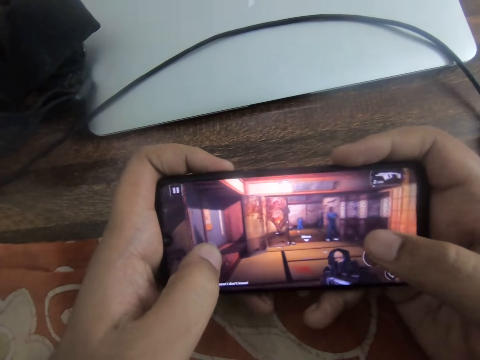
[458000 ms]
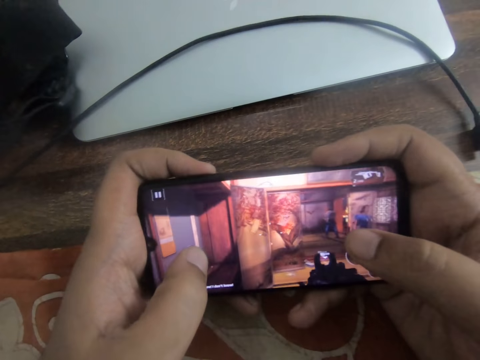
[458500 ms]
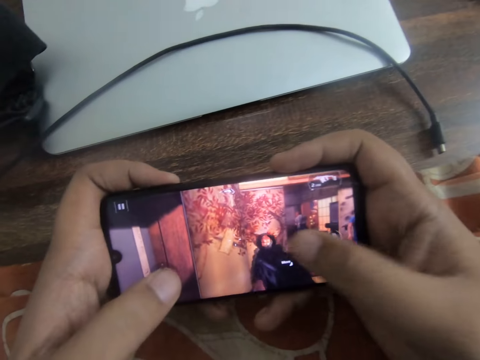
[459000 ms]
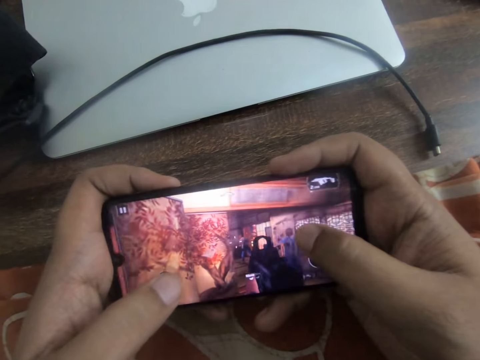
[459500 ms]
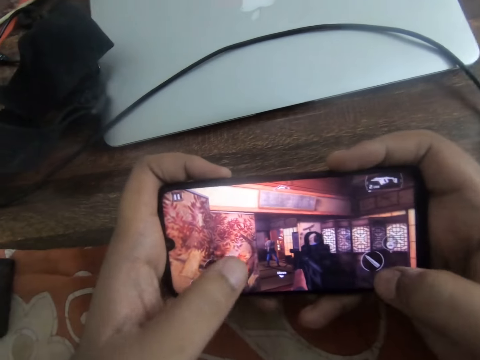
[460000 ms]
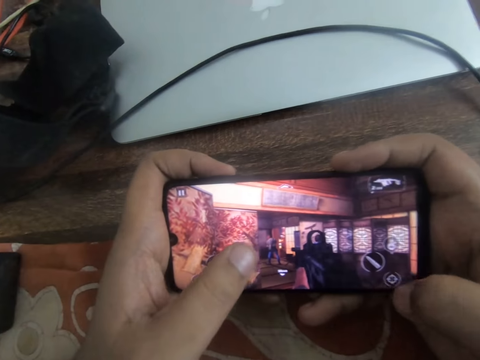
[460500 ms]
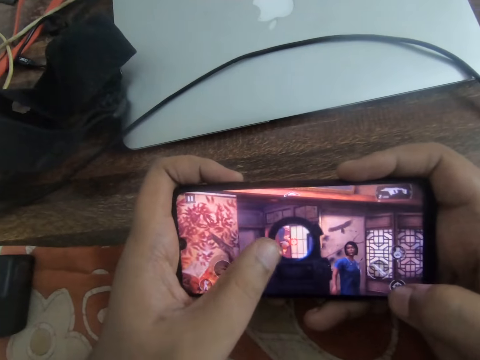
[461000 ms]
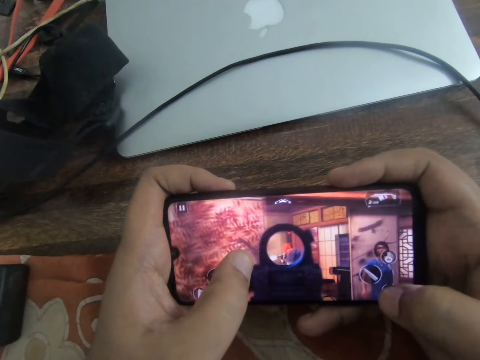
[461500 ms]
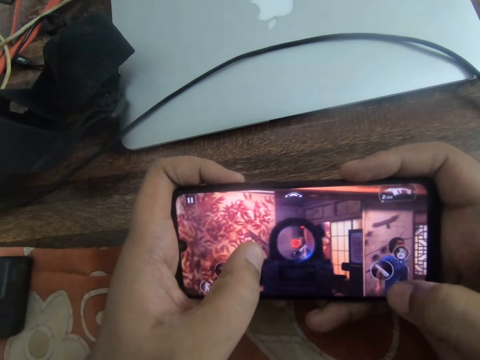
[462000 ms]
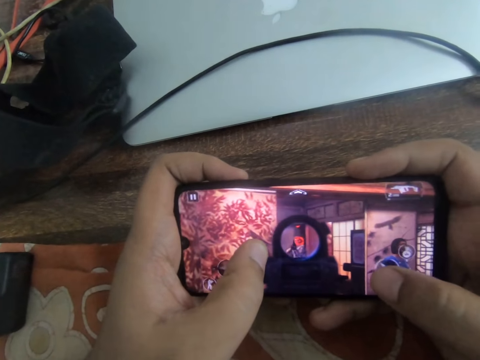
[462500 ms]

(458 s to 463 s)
The camera wearer taps the phone screen with both thumbs.

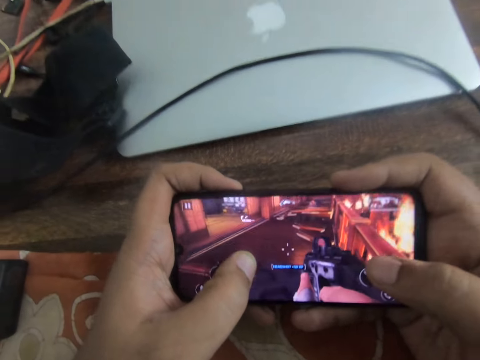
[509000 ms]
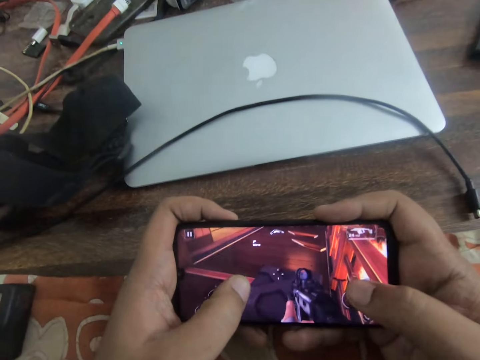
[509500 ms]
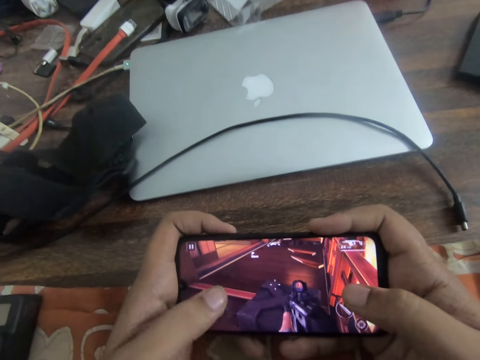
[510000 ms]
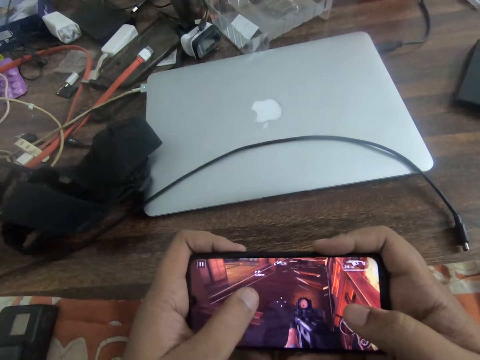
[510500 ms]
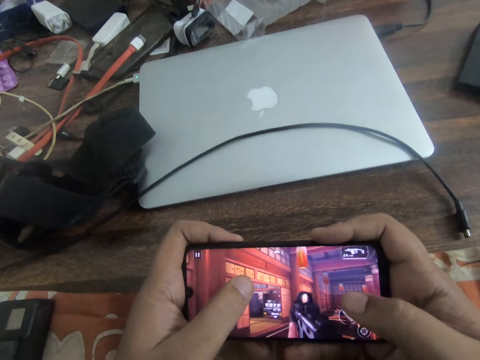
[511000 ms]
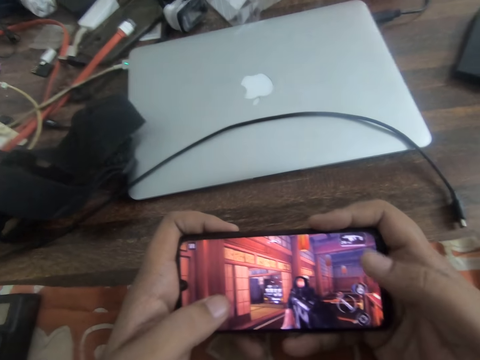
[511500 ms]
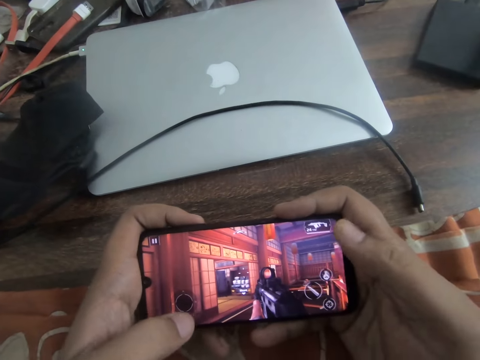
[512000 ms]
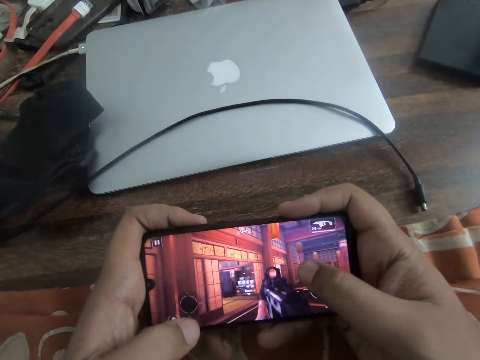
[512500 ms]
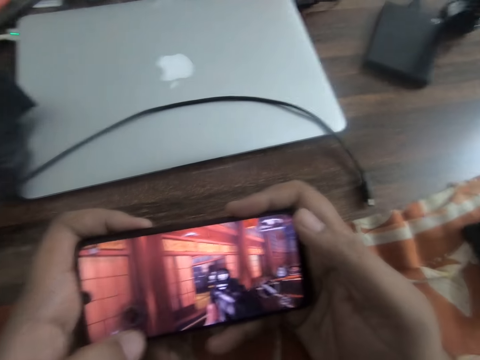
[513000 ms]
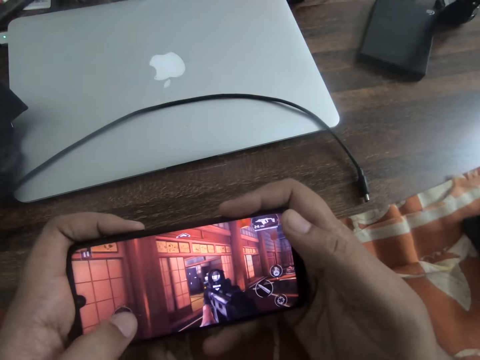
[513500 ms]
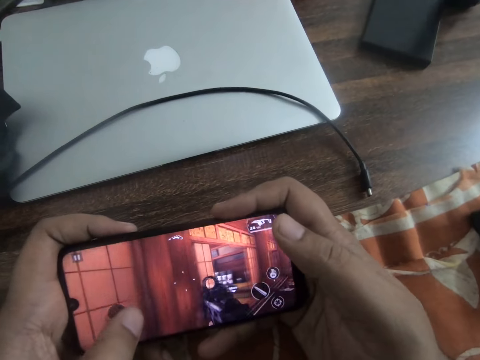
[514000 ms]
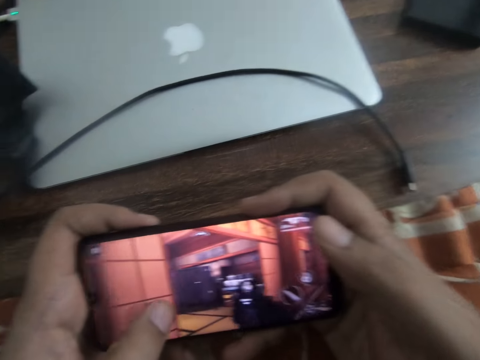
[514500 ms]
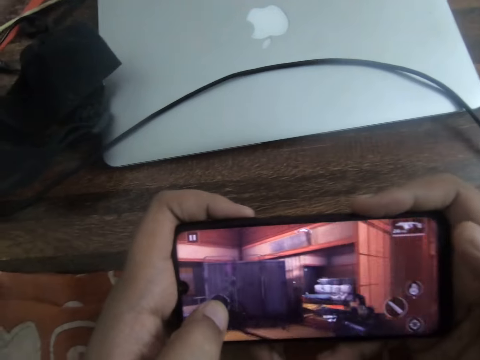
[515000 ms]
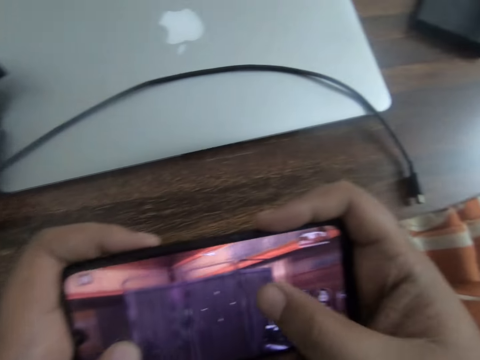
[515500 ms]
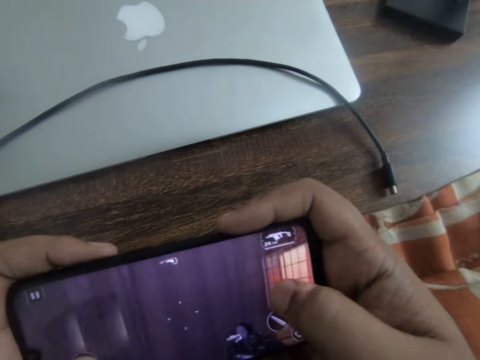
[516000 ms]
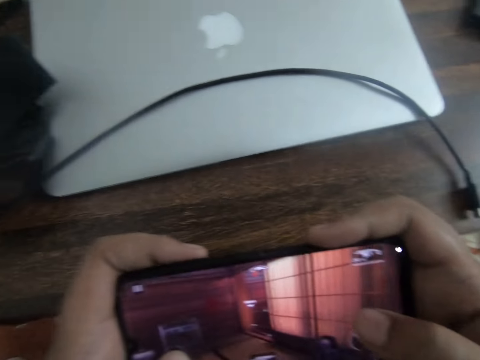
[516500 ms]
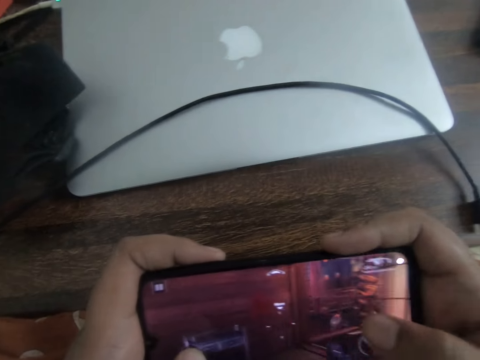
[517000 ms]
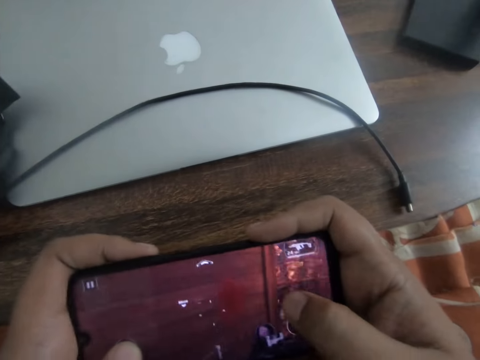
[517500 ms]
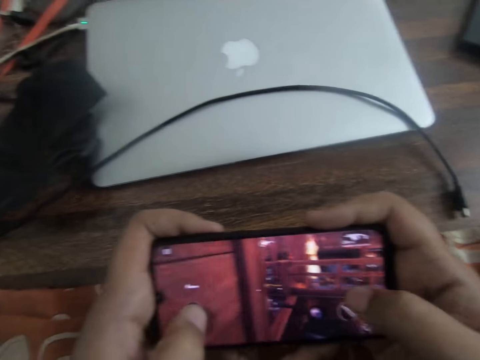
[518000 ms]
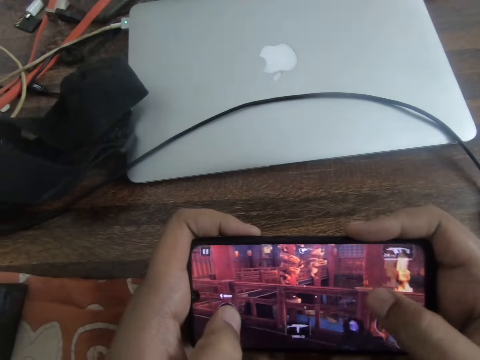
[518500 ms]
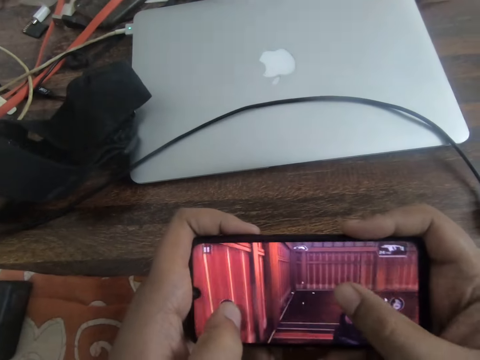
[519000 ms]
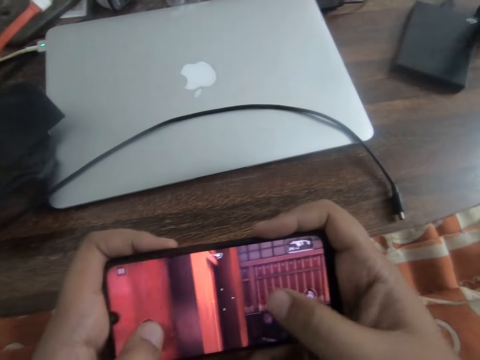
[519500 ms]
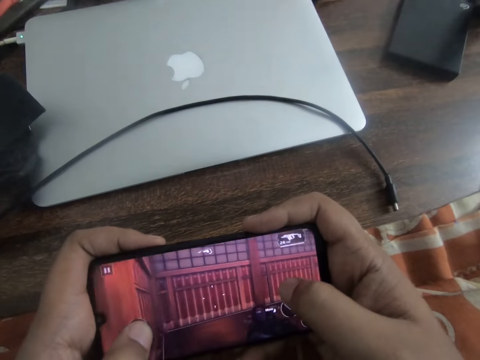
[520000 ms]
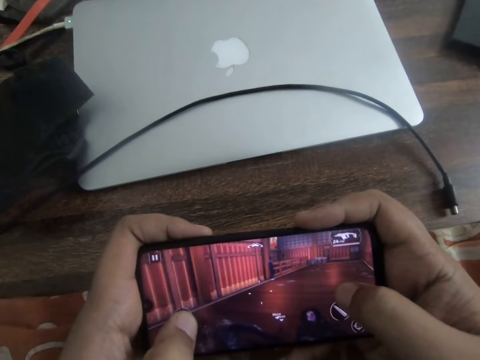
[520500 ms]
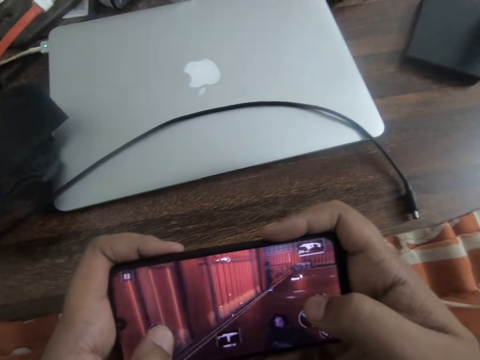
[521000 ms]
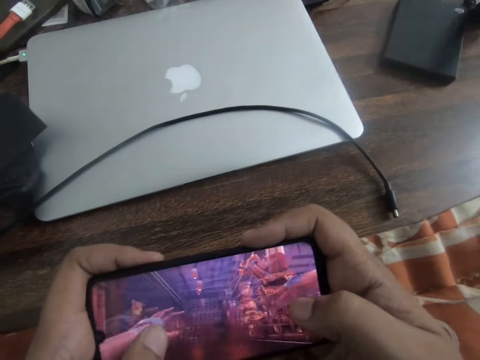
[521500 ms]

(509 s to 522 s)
The camera wearer slides through the phone screen with both thumbs.

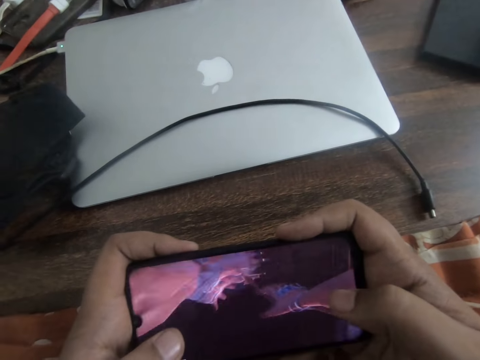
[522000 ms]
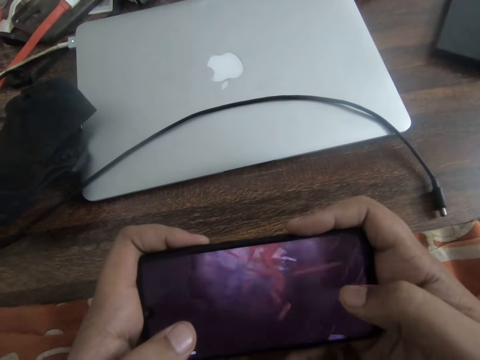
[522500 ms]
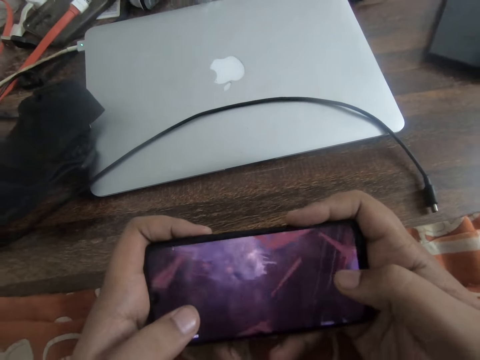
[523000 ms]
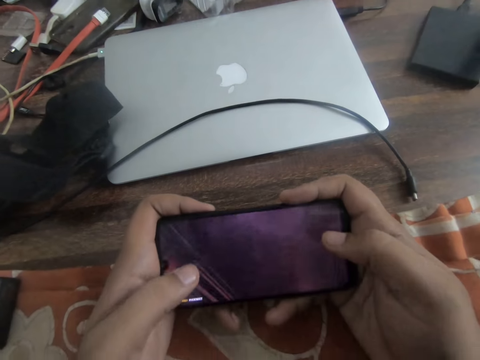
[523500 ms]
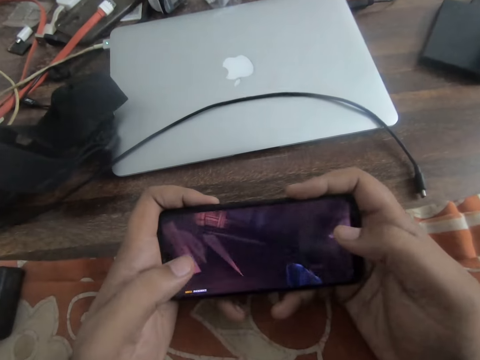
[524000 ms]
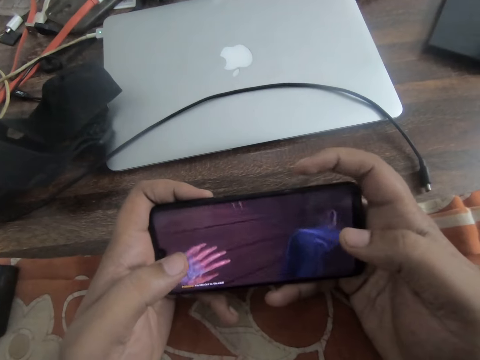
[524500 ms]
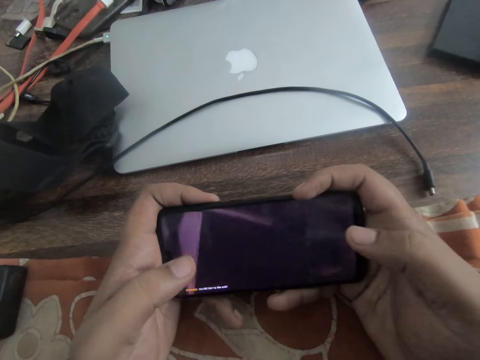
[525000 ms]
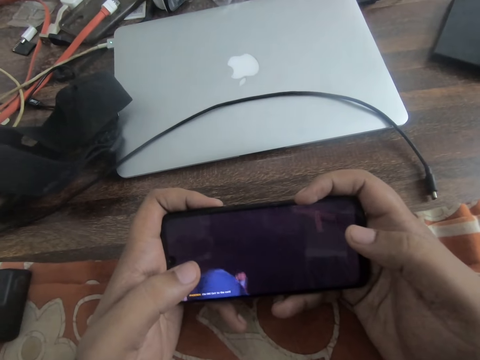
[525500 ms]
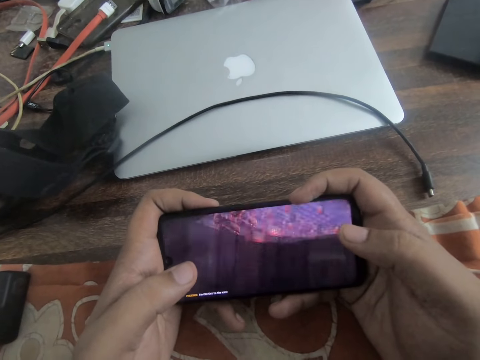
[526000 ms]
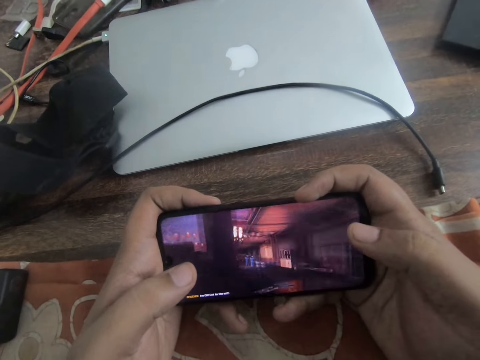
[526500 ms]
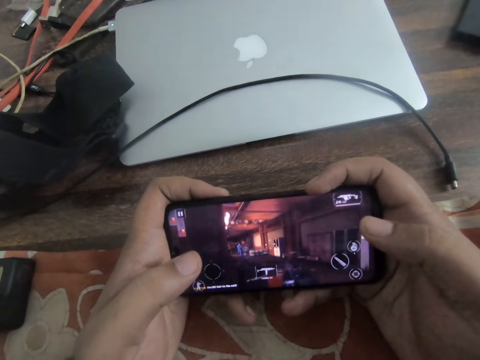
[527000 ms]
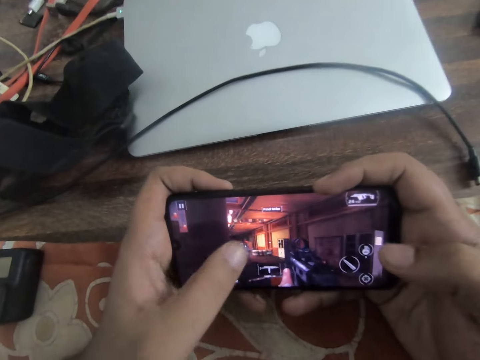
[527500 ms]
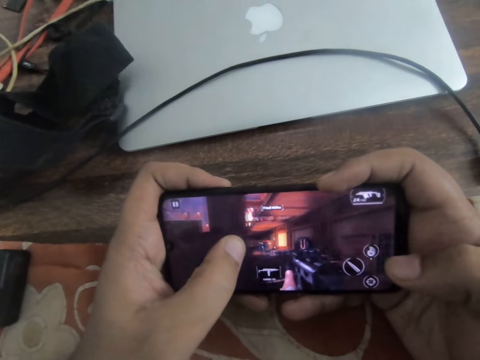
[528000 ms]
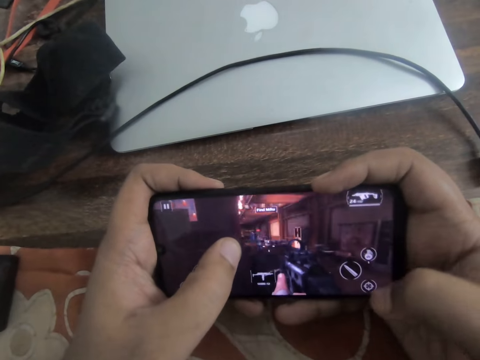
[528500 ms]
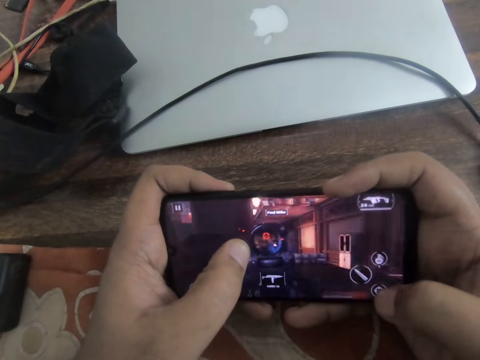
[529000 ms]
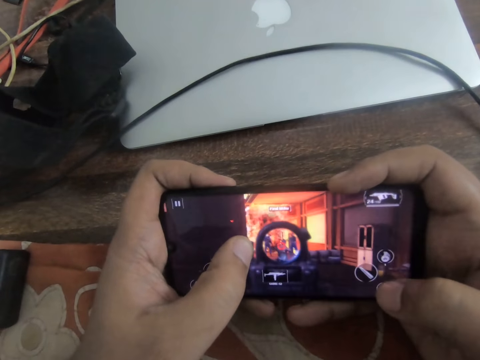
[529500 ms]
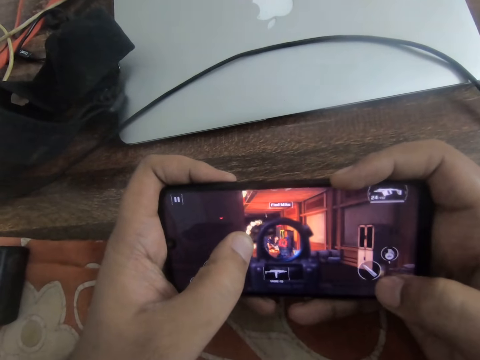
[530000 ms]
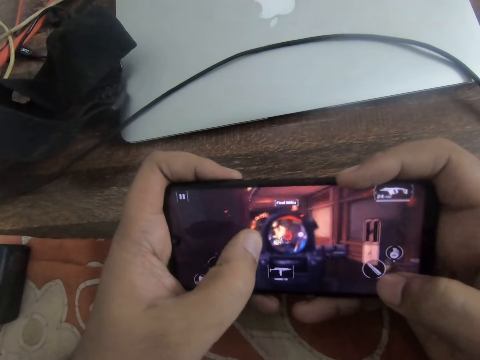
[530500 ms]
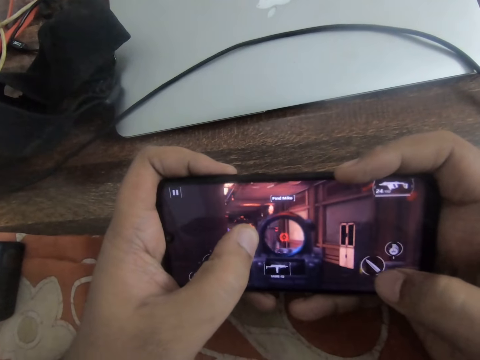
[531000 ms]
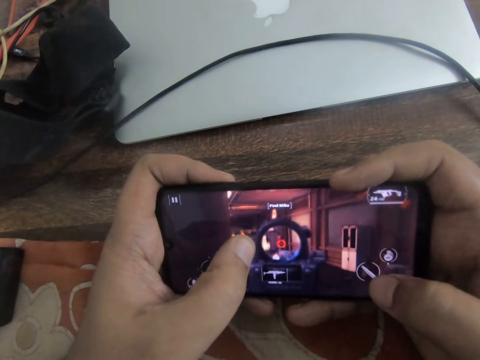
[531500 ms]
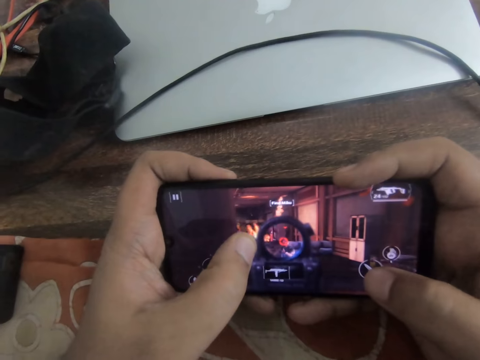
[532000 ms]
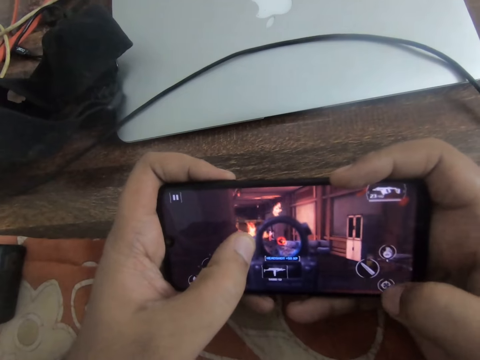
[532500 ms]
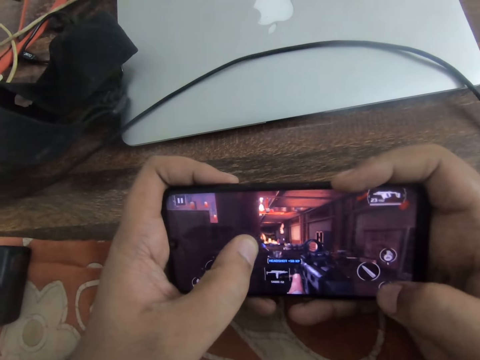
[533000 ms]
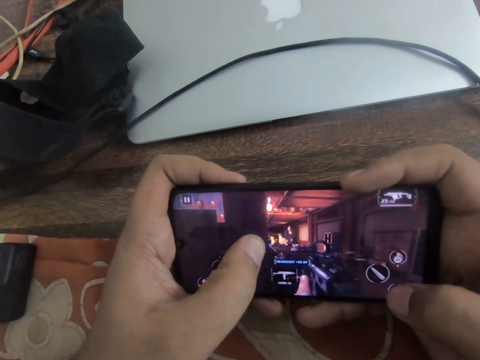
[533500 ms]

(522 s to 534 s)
The camera wearer taps the phone screen with his right thumb.
